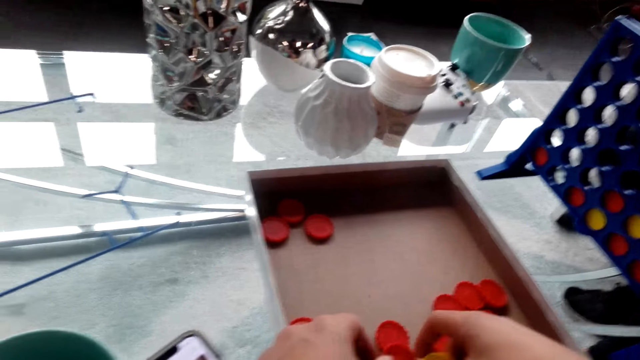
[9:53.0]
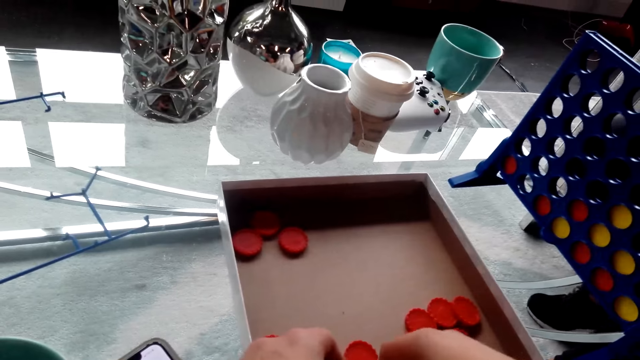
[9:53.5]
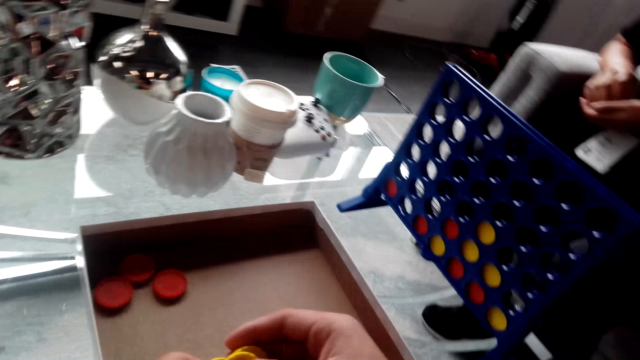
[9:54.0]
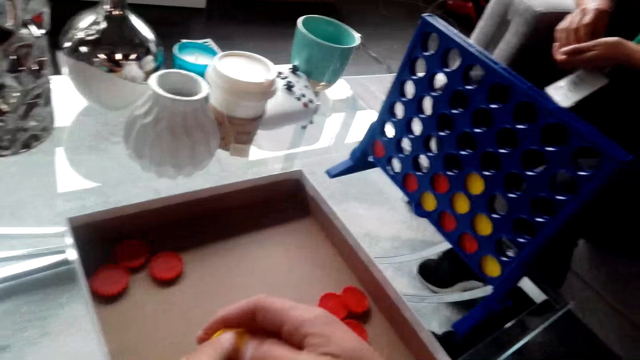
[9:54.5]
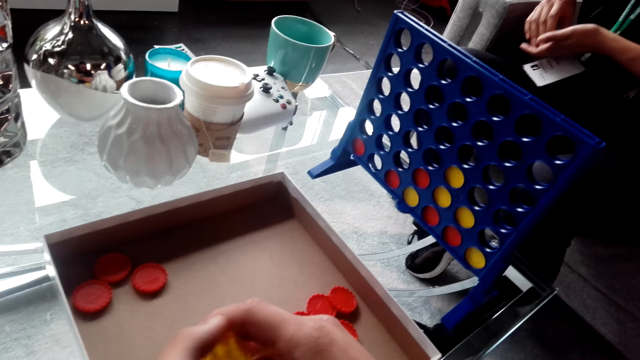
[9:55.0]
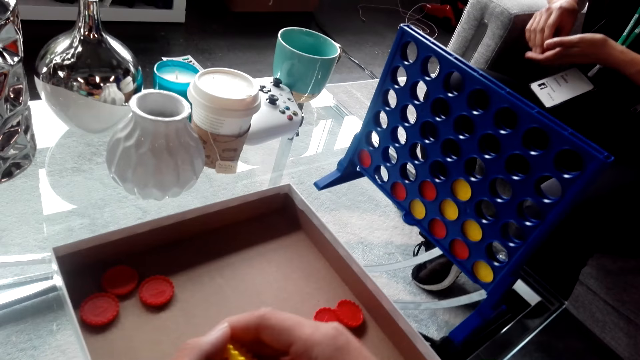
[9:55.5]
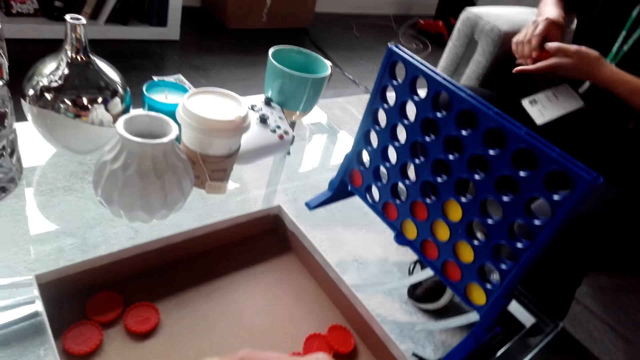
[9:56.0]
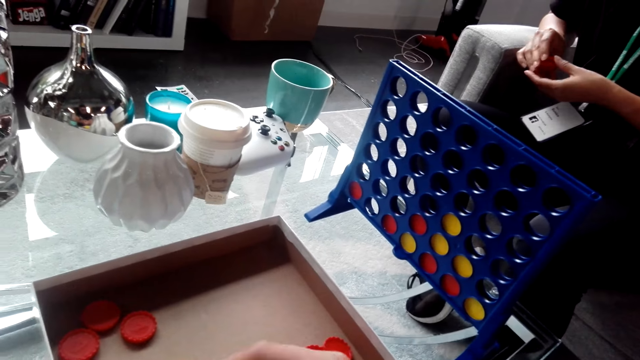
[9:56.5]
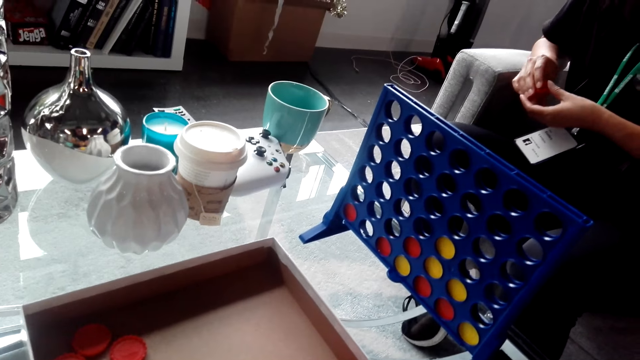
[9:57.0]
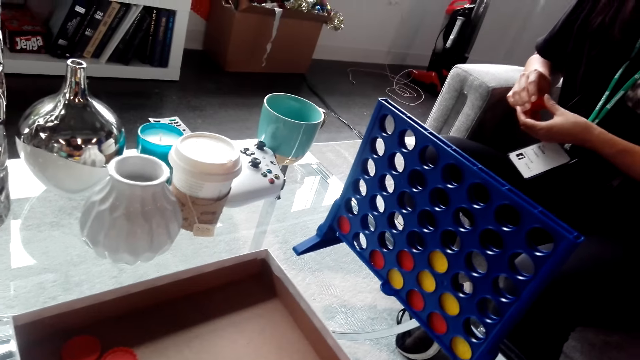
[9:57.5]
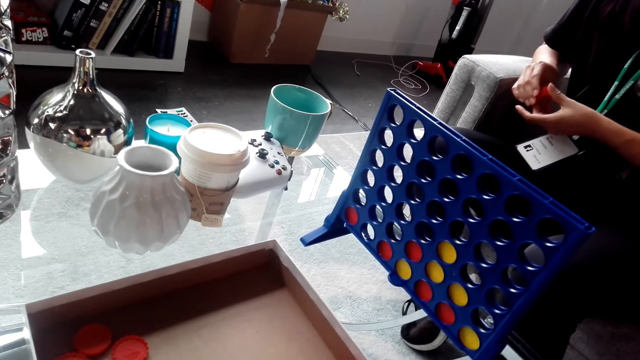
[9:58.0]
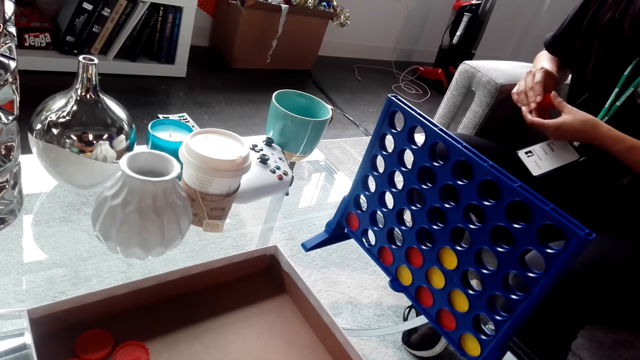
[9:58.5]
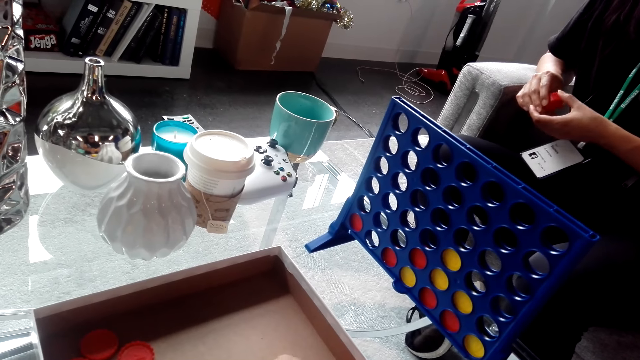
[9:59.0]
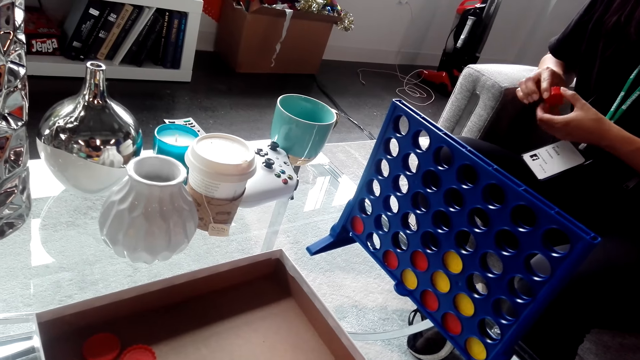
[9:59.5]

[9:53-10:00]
The camera wearer picks up bottle tops. They interact with a lady. They talk to the lady.

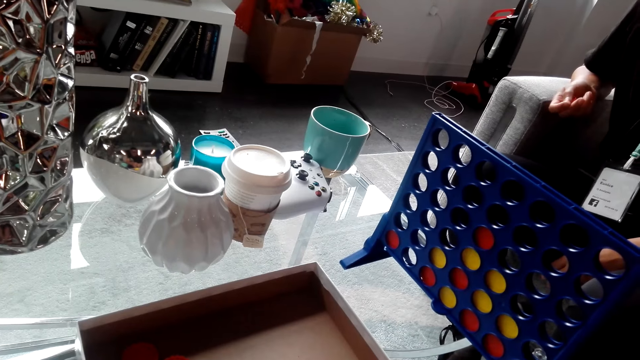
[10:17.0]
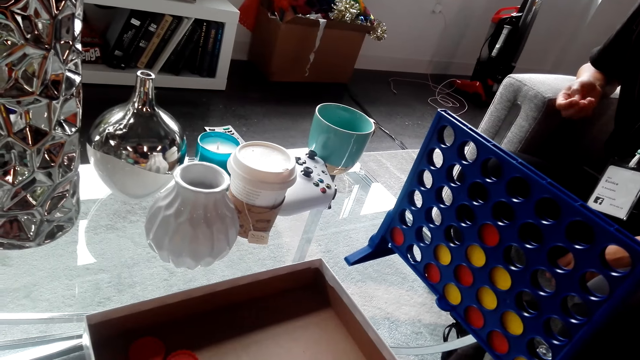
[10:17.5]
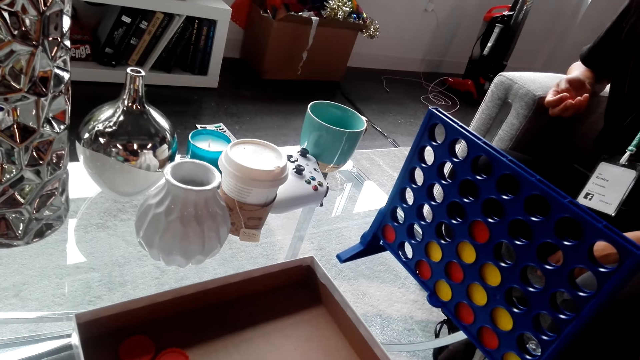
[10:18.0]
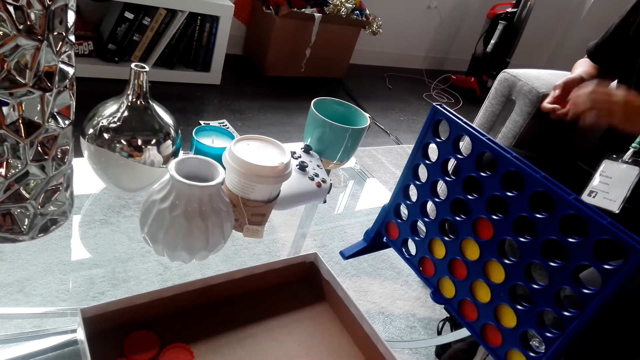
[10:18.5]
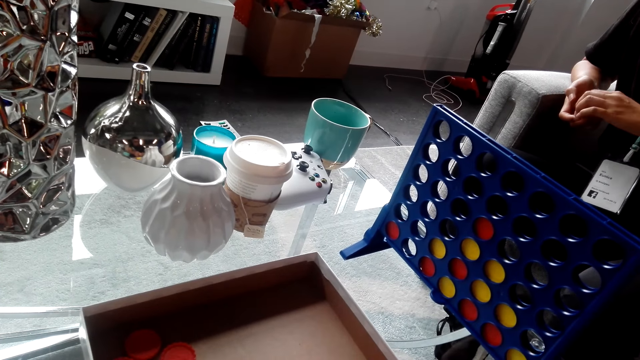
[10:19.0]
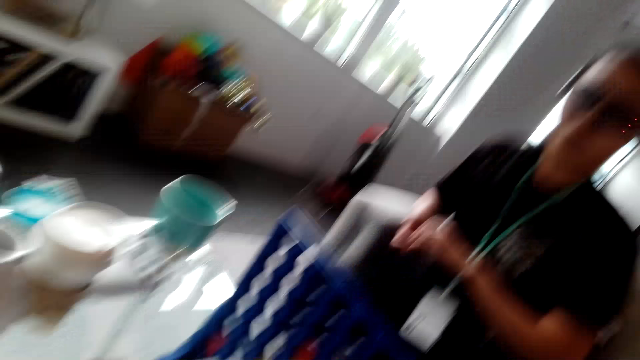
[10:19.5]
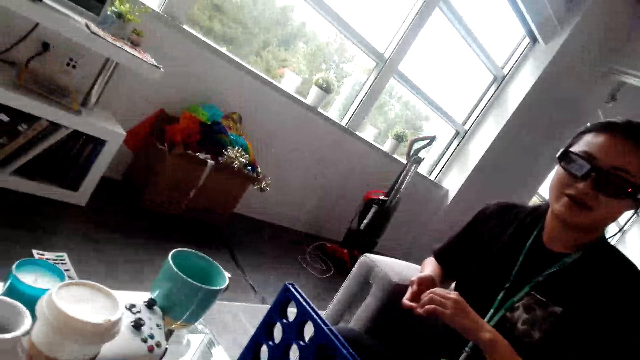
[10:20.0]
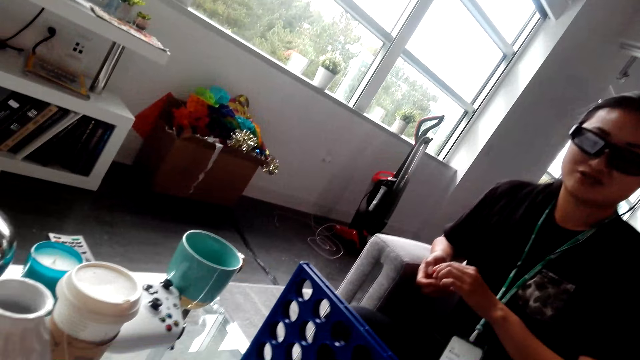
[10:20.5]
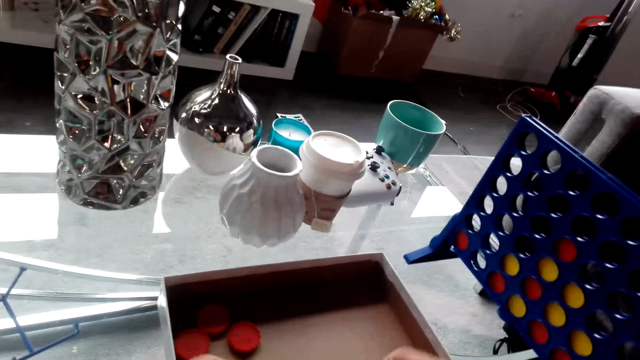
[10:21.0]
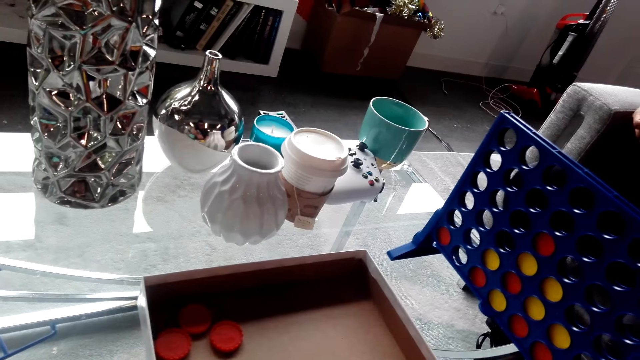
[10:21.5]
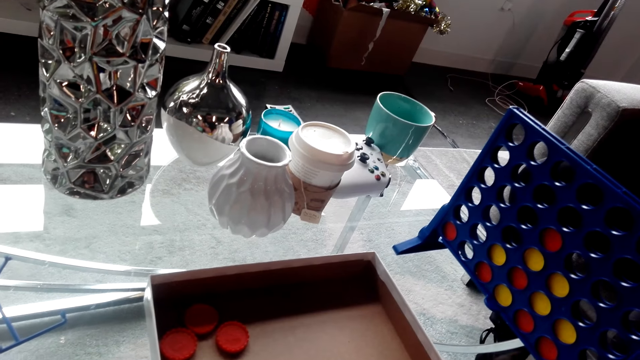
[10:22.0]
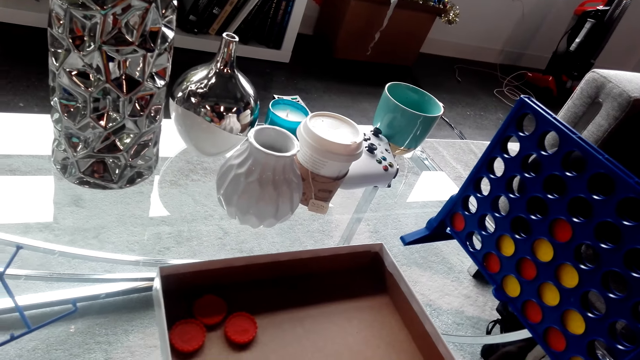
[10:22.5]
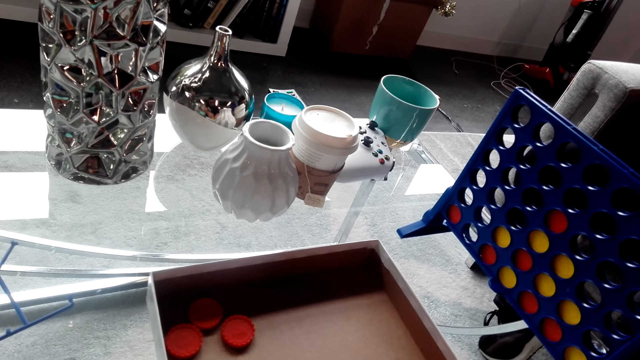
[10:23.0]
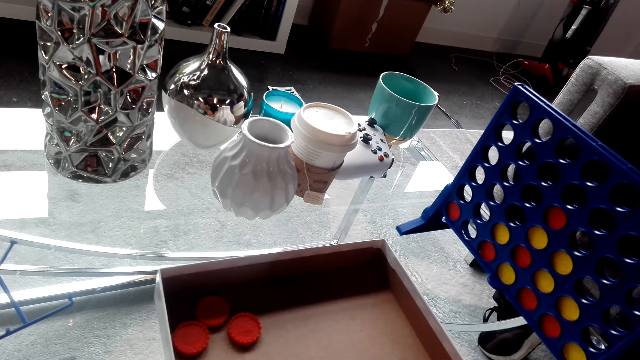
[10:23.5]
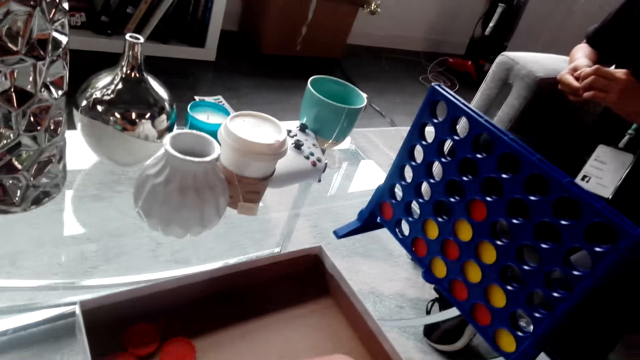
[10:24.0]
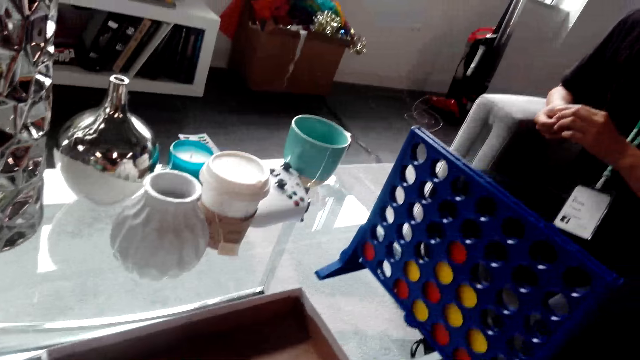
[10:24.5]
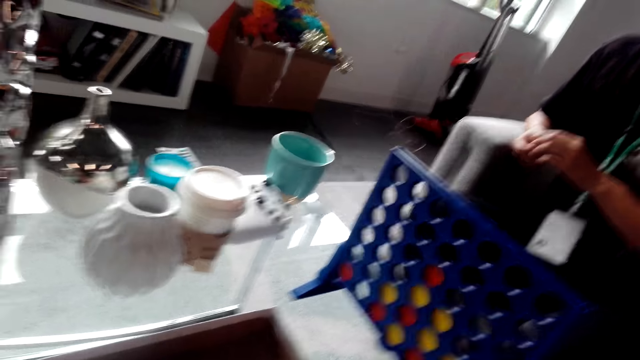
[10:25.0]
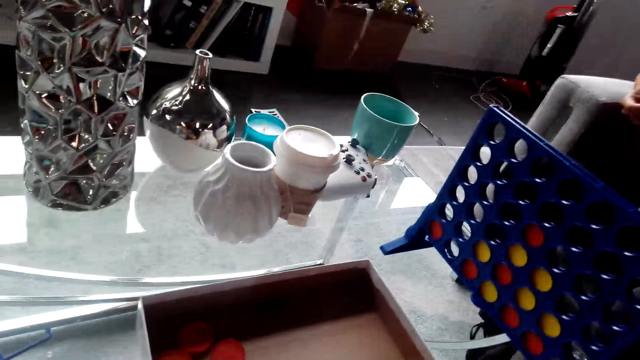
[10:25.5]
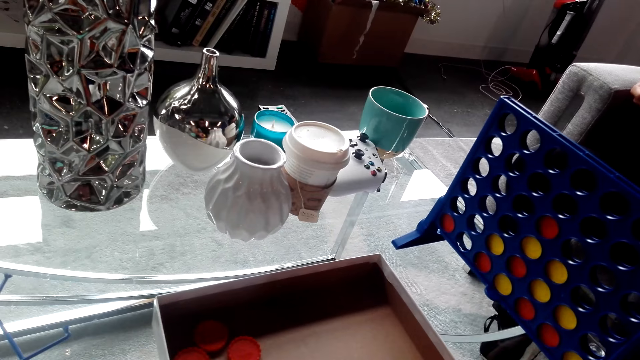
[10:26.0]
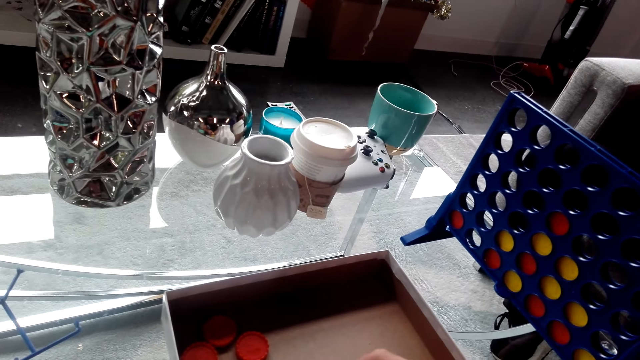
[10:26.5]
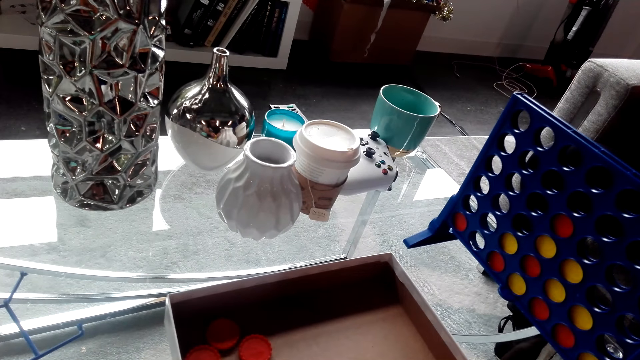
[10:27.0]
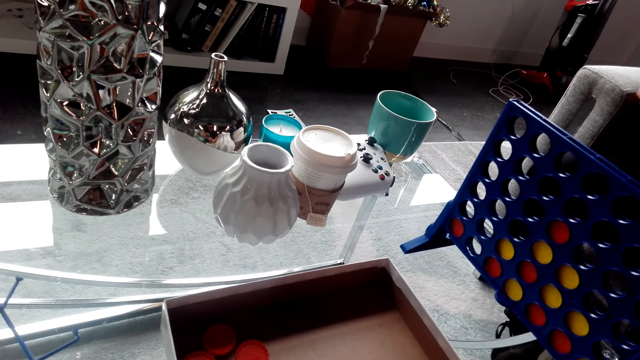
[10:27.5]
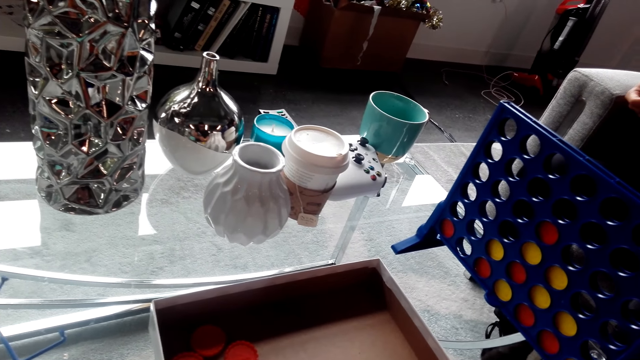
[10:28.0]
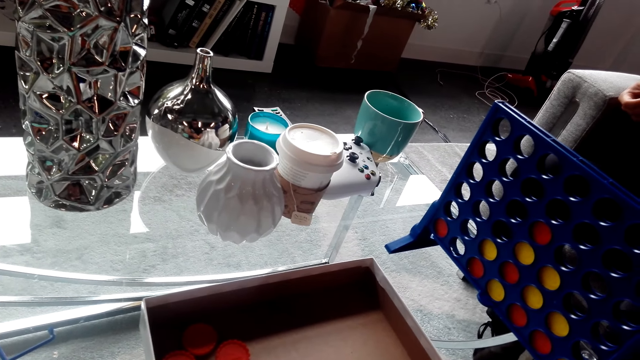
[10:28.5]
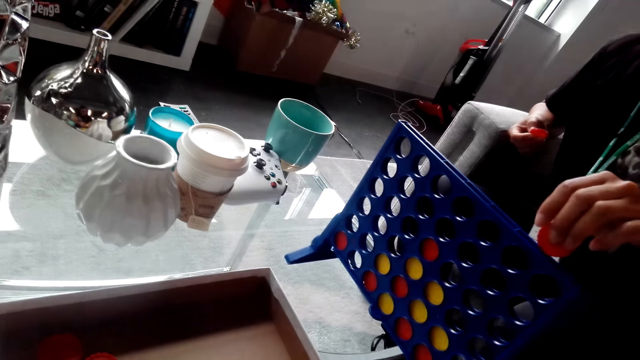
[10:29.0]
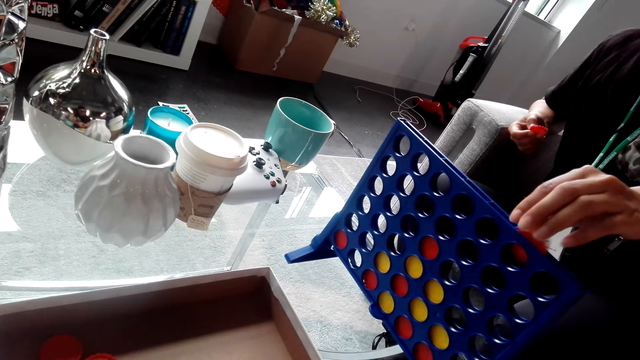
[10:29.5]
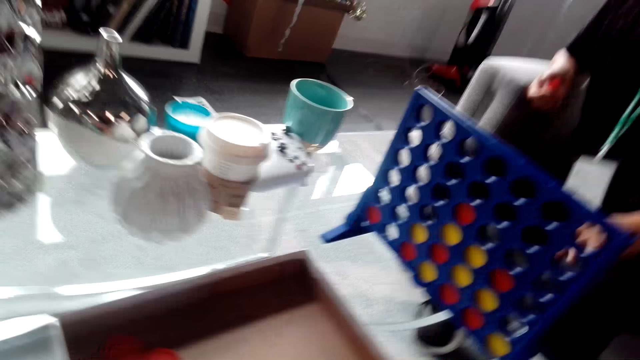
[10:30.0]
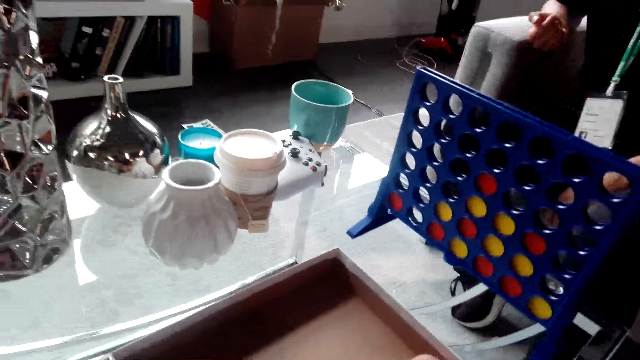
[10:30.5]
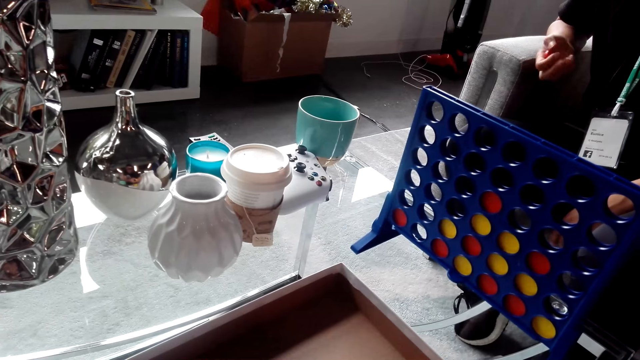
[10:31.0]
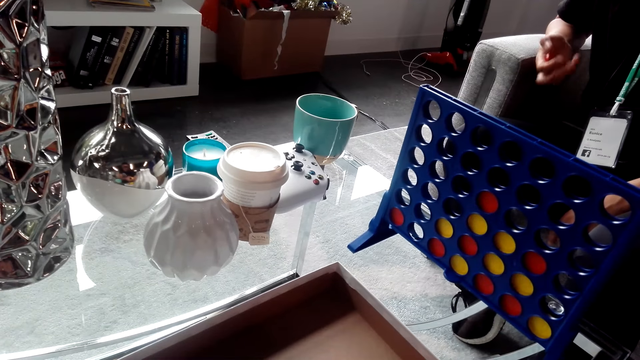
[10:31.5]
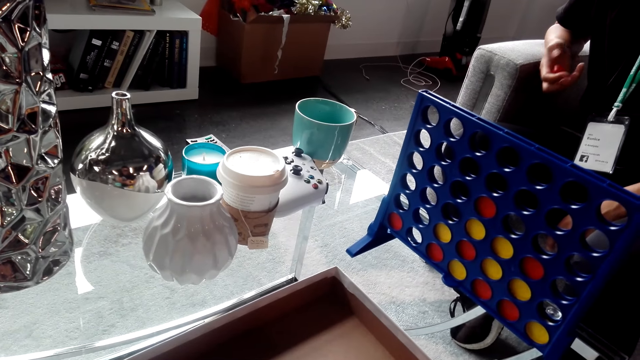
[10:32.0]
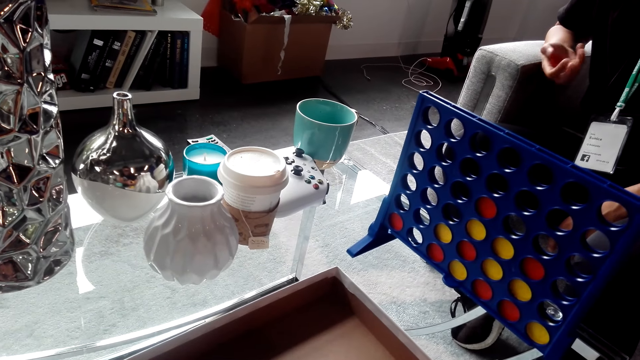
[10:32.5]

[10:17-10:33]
The camera wearer interacts with a lady. They do something. The lady plays the bottle top game. The lady drops a bottle top in the rack. The camera wearer interacts with the lady.
